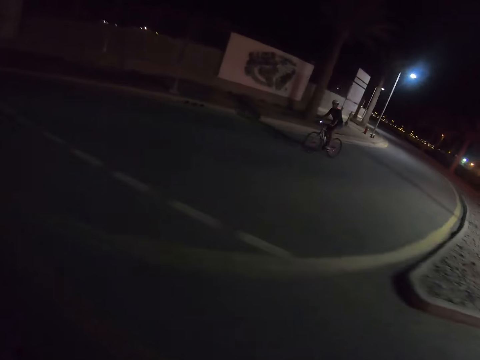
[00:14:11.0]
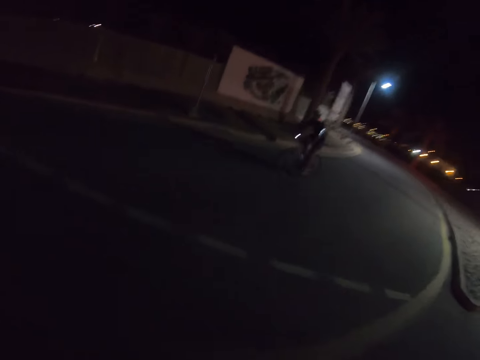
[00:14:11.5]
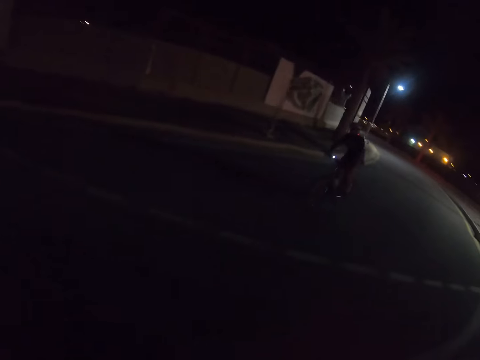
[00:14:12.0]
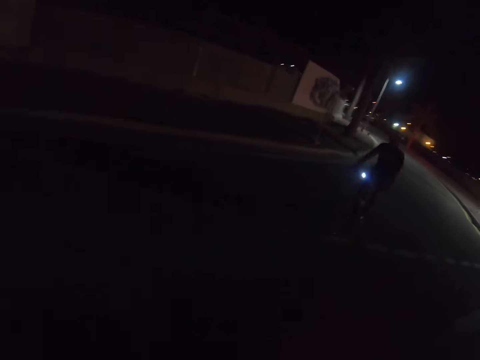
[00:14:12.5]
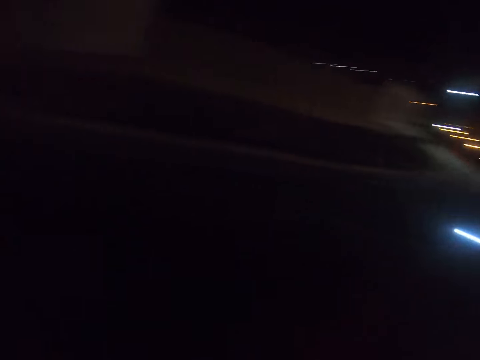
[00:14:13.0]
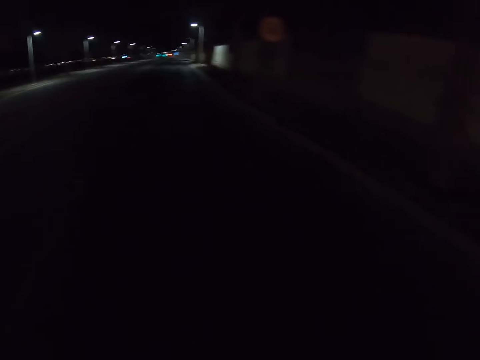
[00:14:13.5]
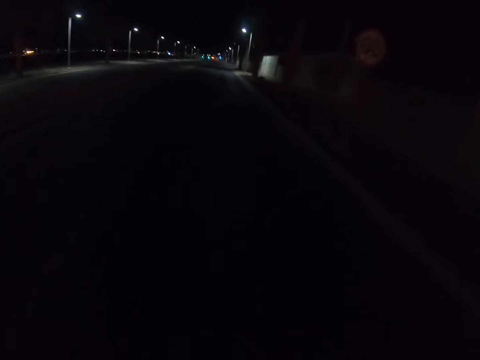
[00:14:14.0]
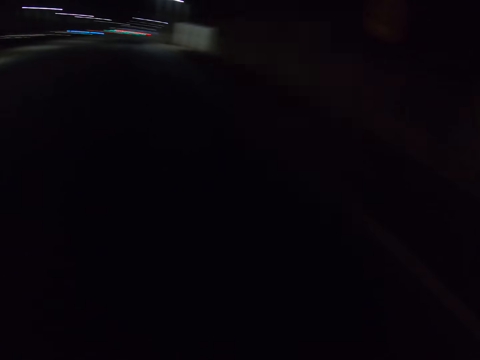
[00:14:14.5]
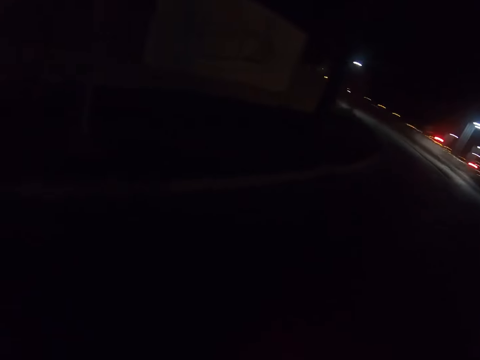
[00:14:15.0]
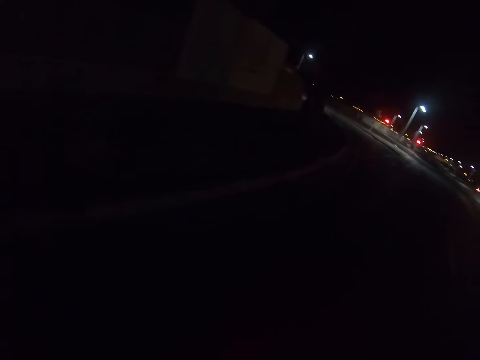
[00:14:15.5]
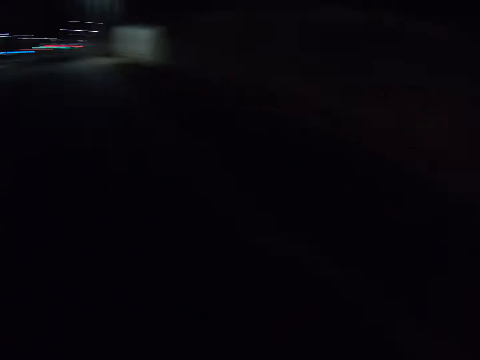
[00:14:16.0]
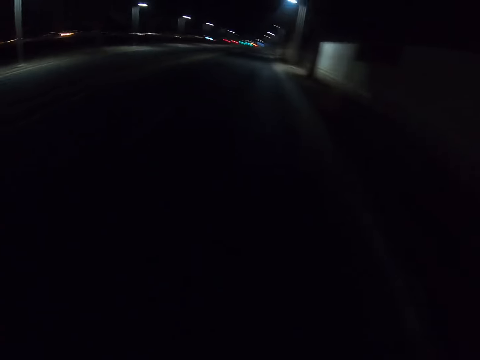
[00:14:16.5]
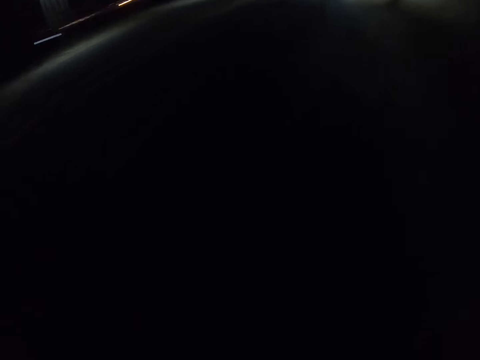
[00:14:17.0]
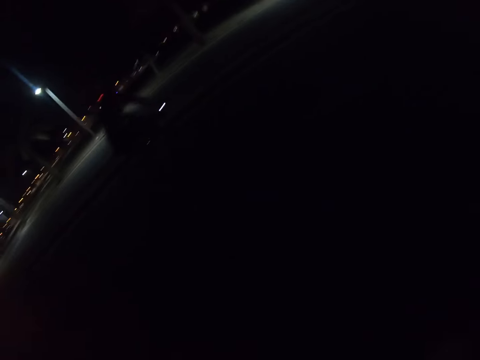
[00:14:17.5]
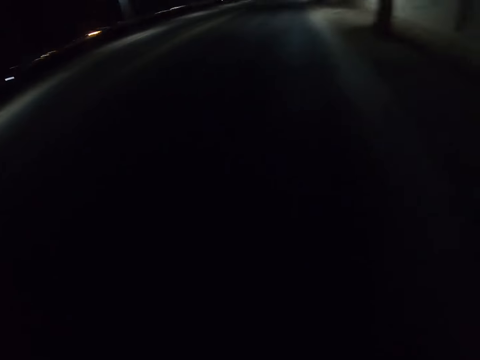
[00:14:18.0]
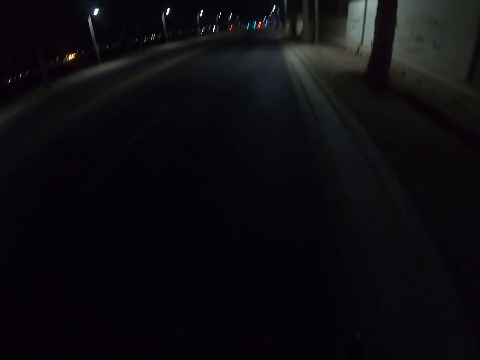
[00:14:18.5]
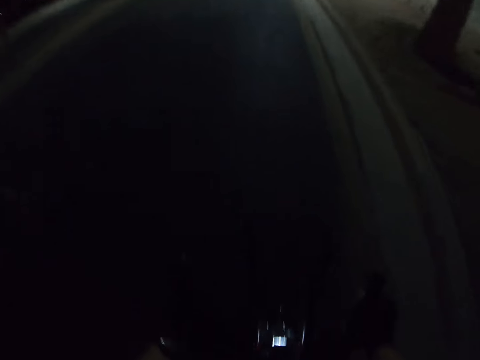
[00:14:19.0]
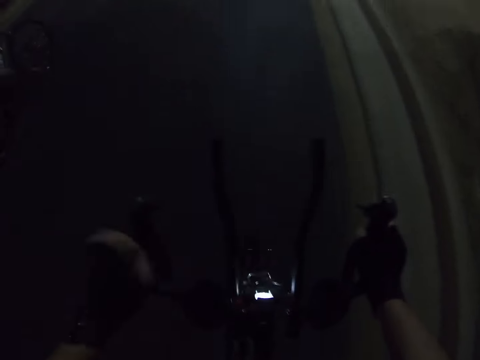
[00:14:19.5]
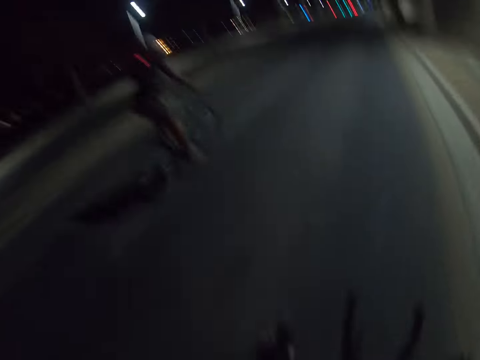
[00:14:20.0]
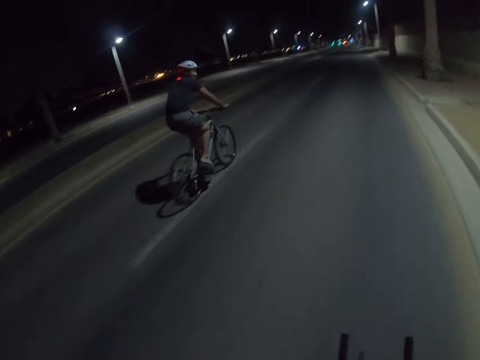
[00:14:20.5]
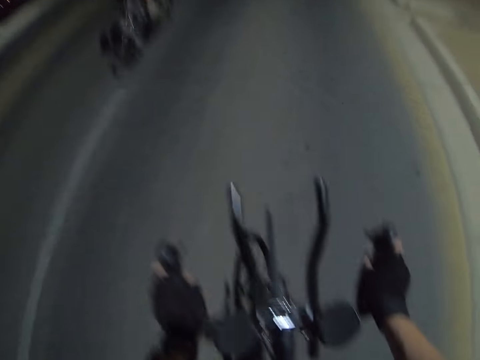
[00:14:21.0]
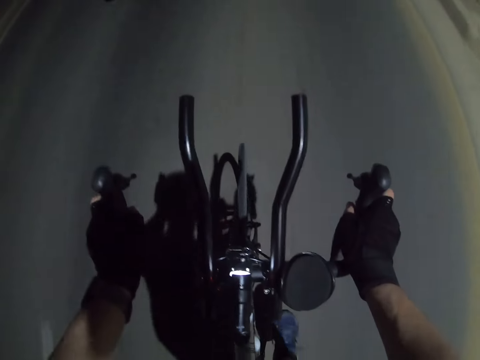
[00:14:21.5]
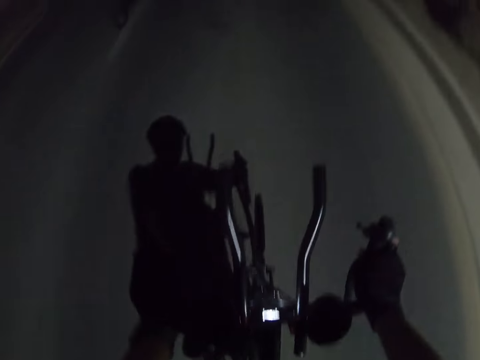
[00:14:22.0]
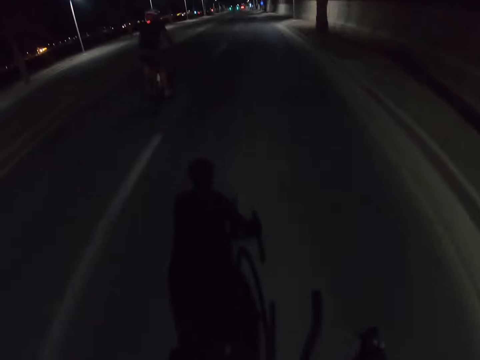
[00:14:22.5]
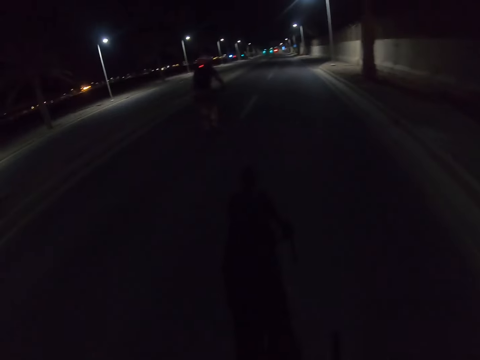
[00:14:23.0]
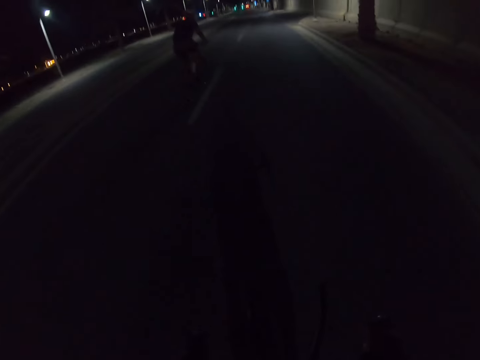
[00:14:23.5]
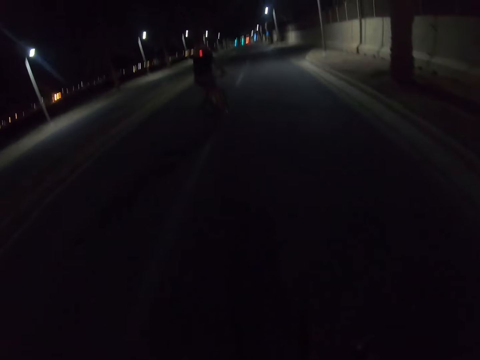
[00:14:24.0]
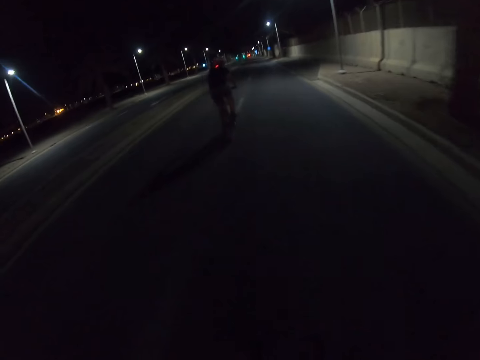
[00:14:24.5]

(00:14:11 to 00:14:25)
The camera wearer meets a cyclist. They ride a bicycle on the road. They look around. They ride the bicycle on the road. They interact with the cyclist. They look around. They ride the bicycle on the road. They straighten a hand. The cyclist passes the camera wearer. The camera wearer rides the bicycle on the road.

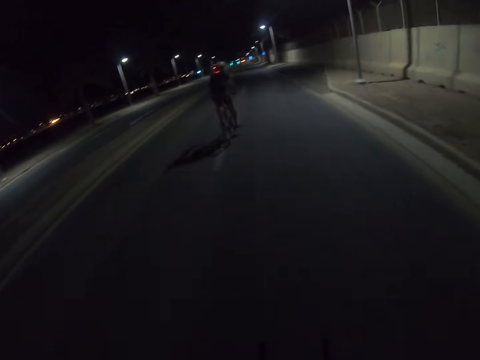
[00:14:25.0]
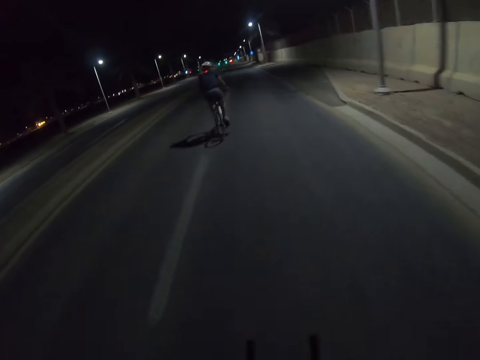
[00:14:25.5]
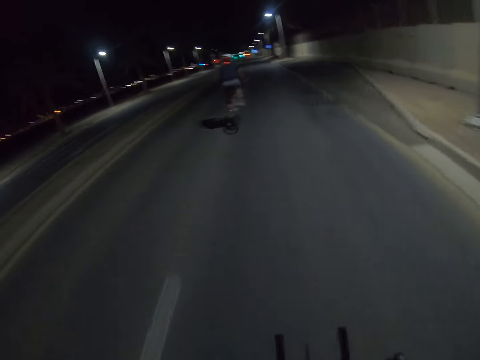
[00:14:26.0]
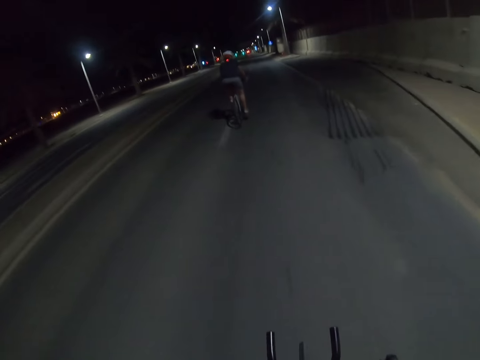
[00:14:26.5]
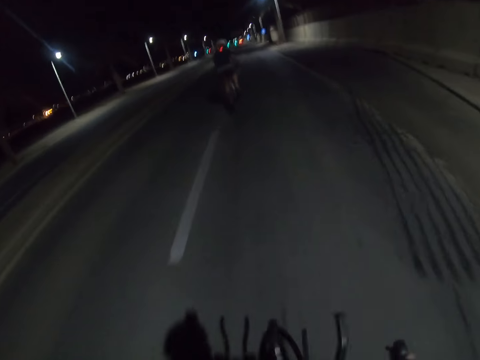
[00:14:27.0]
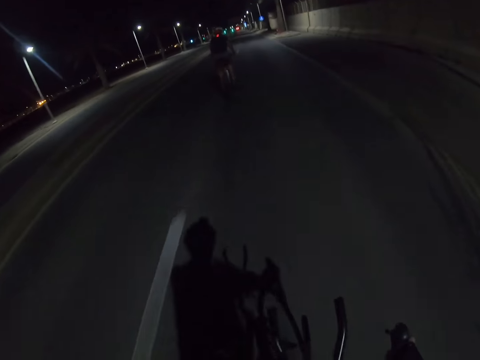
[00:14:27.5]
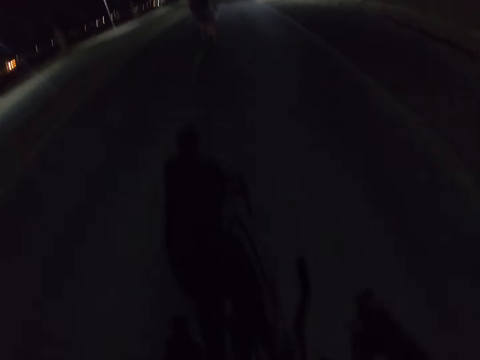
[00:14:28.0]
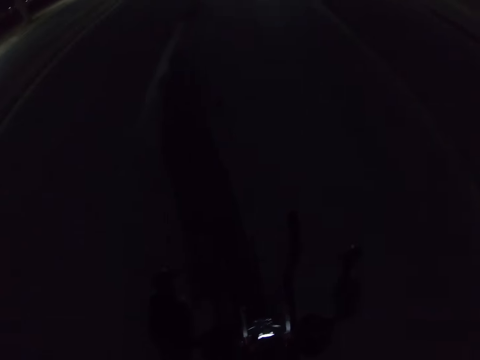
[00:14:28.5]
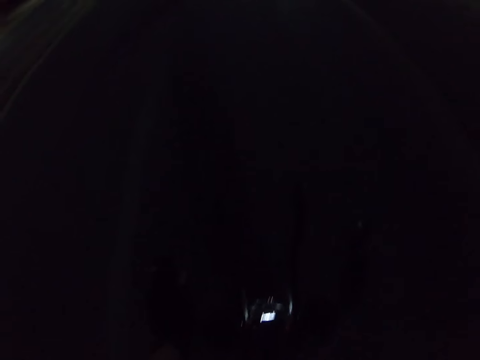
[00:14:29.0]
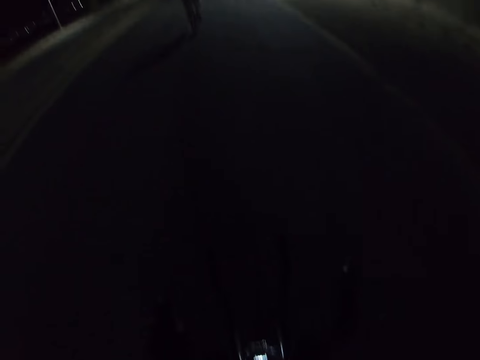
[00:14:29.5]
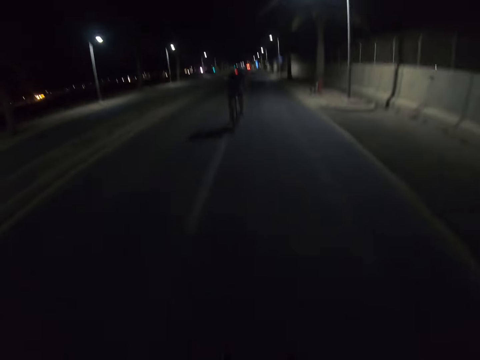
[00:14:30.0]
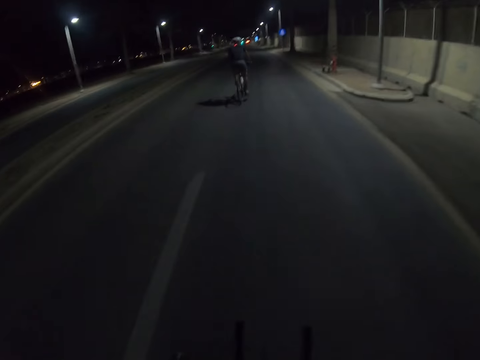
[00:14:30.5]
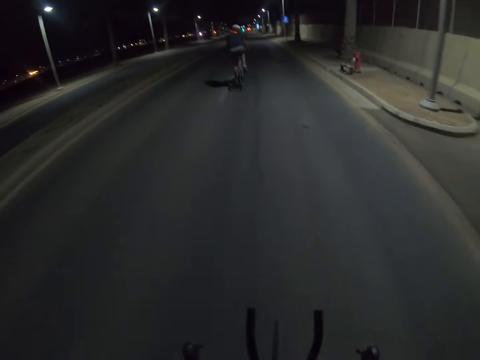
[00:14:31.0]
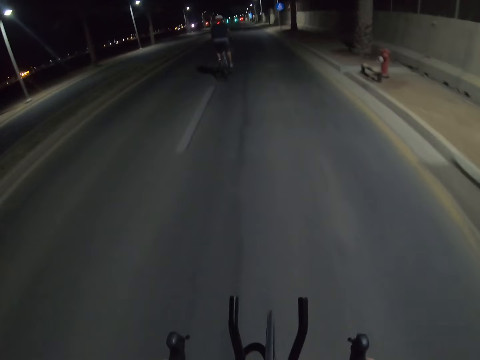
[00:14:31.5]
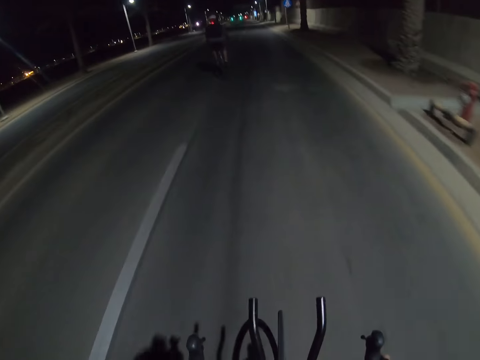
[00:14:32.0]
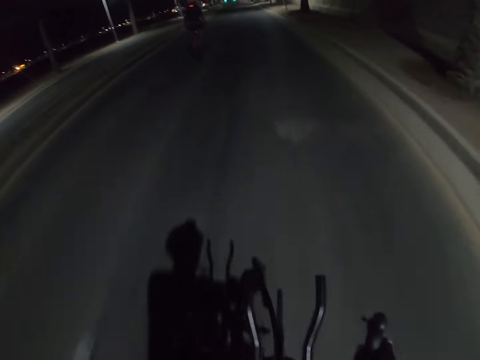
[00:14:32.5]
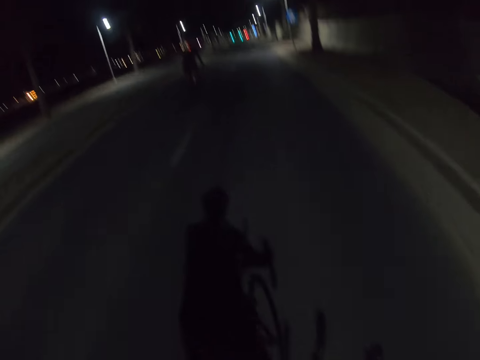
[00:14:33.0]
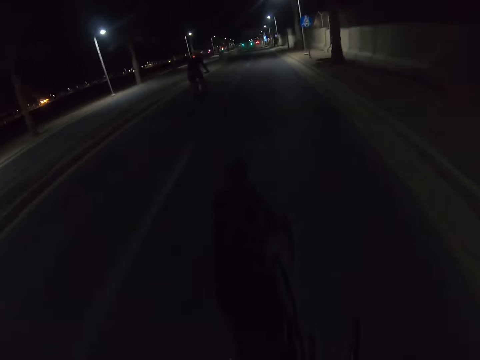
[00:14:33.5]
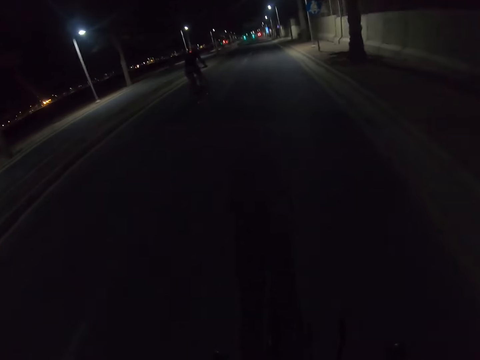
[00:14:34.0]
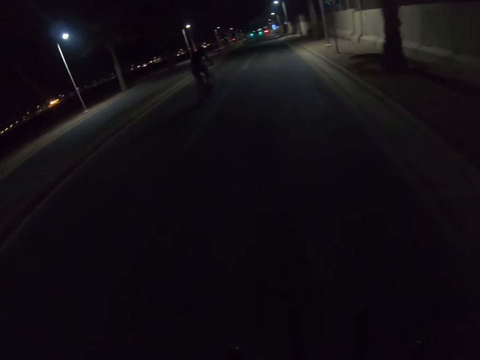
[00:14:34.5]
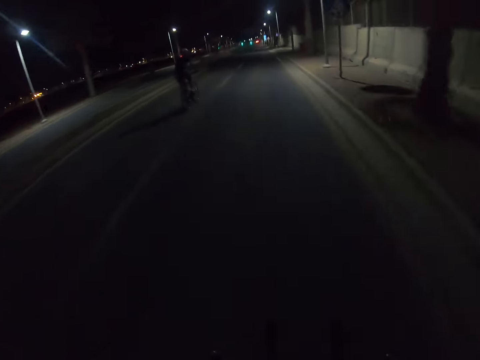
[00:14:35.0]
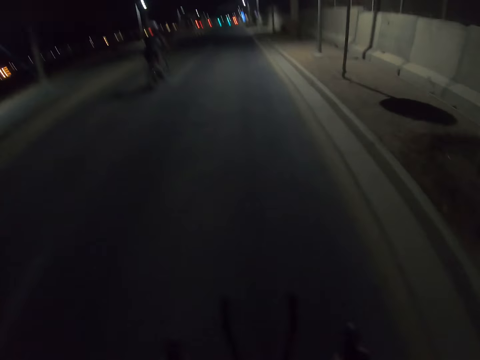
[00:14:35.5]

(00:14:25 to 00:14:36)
The camera wearer touches the face. They ride a bicycle on the road.

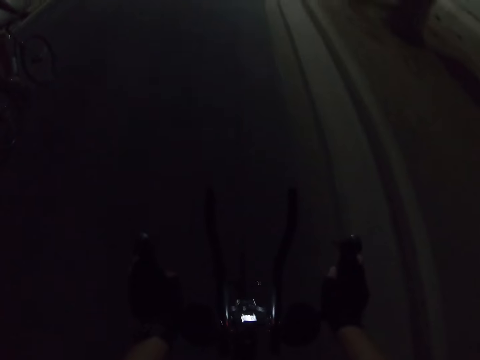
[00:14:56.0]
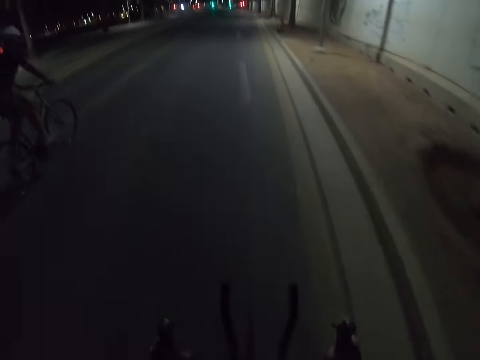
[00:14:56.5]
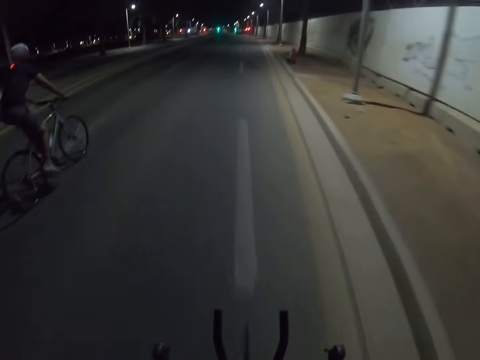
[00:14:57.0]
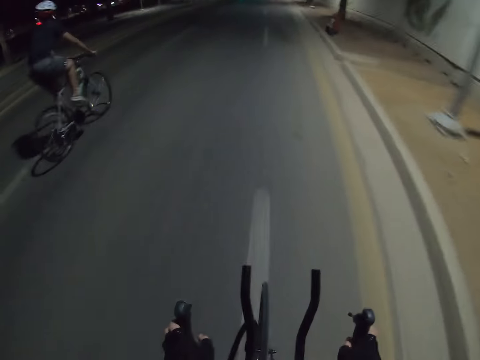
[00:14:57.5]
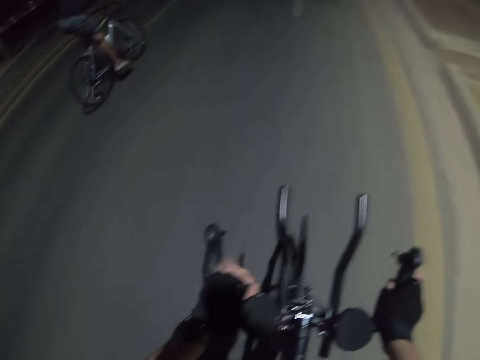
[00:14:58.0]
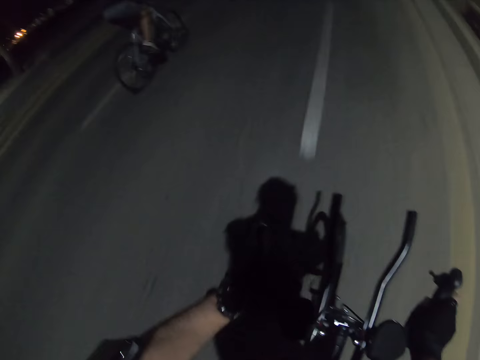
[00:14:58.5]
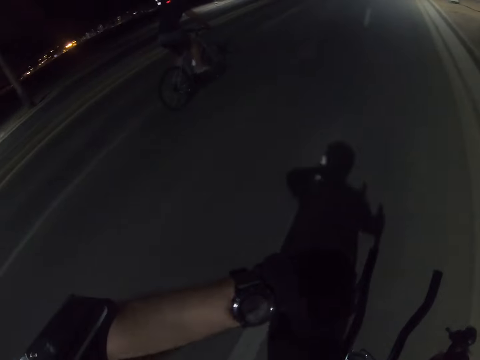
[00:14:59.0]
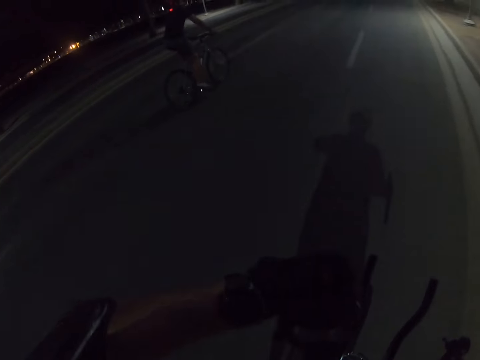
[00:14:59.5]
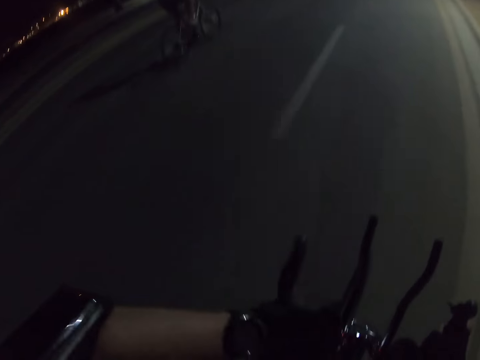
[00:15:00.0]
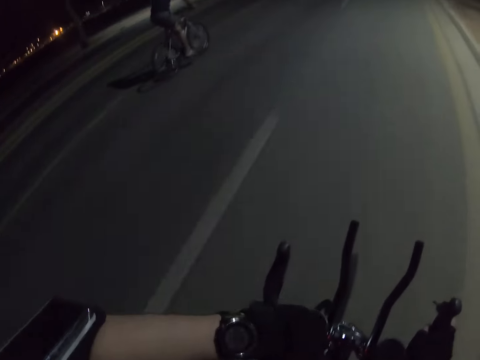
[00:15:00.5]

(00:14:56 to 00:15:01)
The camera wearer rides a bicycle on the road. They check the watch on the left hand.
